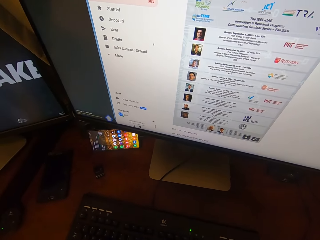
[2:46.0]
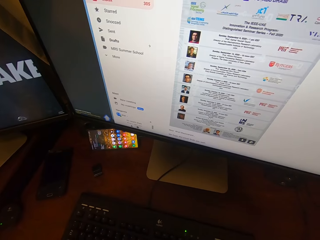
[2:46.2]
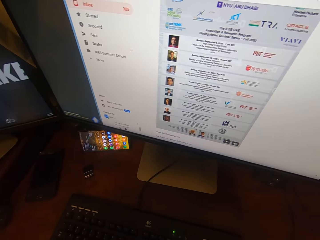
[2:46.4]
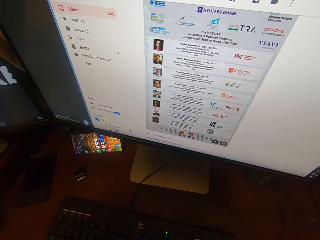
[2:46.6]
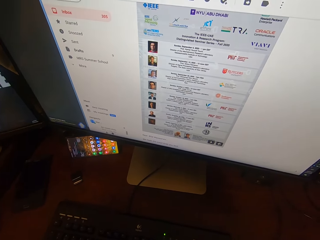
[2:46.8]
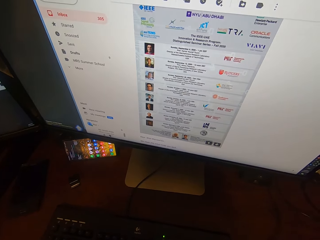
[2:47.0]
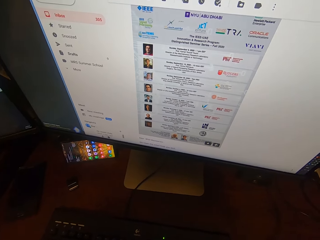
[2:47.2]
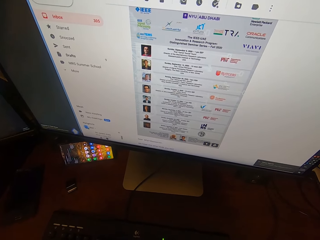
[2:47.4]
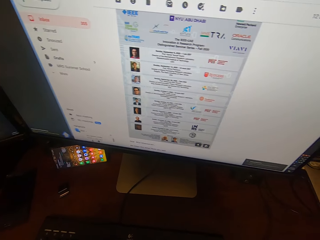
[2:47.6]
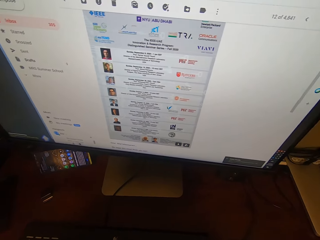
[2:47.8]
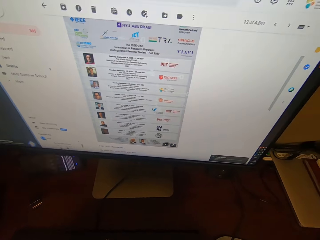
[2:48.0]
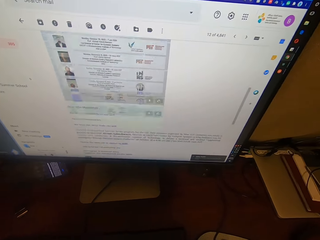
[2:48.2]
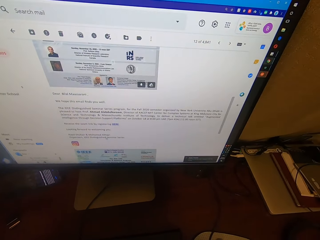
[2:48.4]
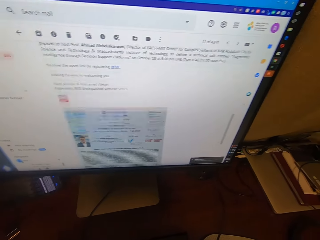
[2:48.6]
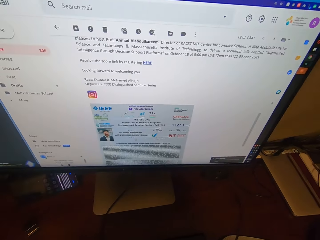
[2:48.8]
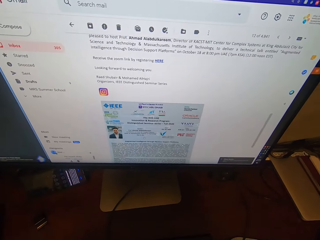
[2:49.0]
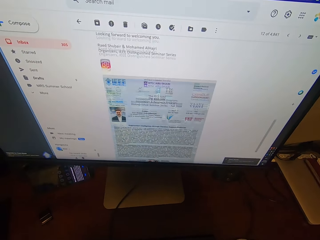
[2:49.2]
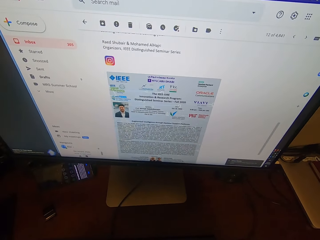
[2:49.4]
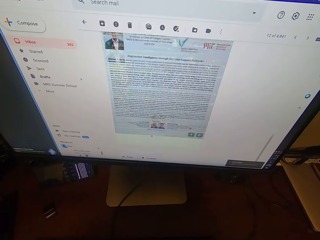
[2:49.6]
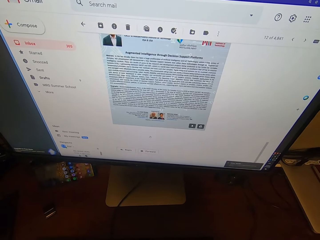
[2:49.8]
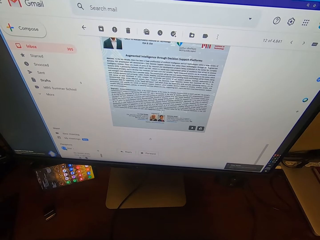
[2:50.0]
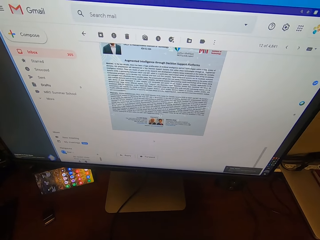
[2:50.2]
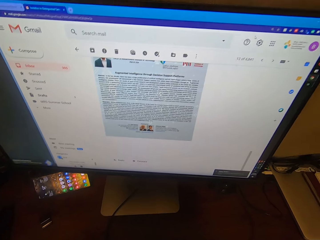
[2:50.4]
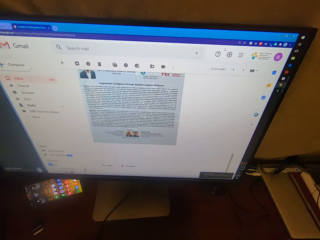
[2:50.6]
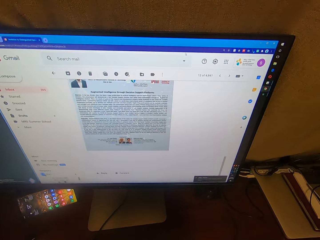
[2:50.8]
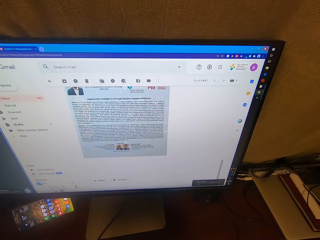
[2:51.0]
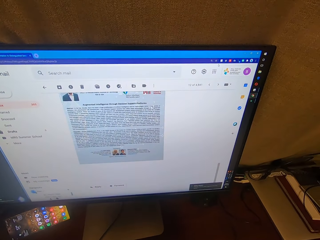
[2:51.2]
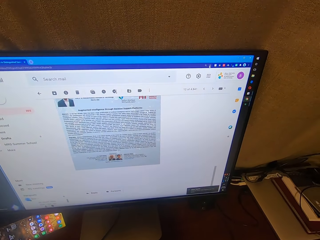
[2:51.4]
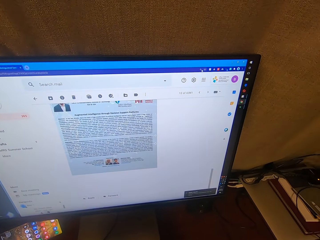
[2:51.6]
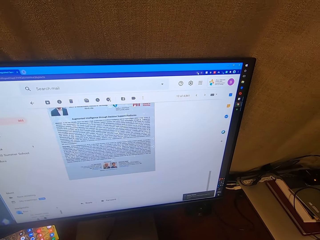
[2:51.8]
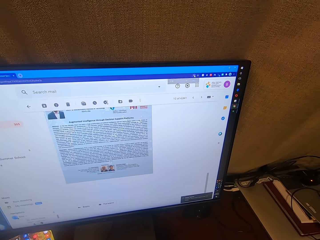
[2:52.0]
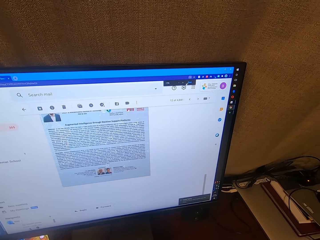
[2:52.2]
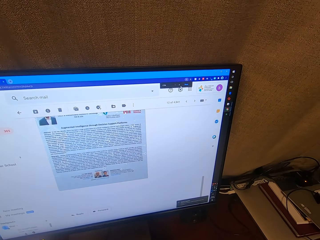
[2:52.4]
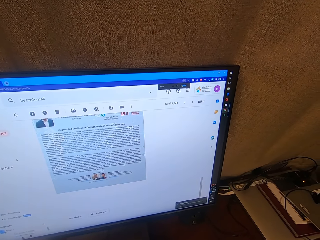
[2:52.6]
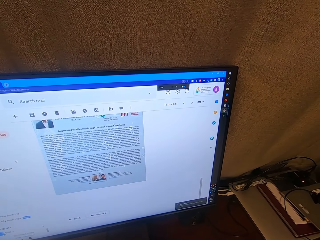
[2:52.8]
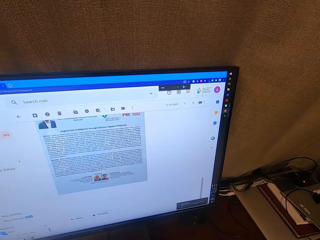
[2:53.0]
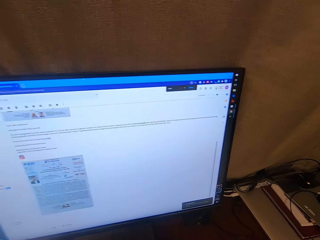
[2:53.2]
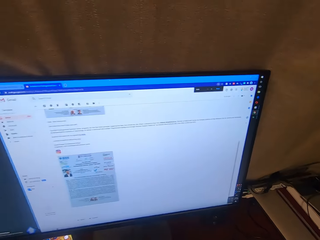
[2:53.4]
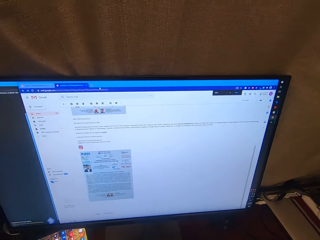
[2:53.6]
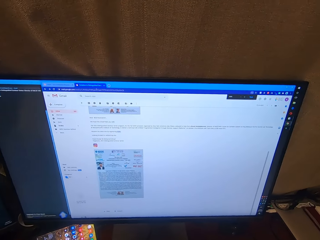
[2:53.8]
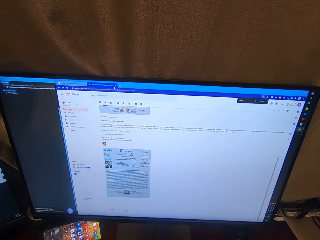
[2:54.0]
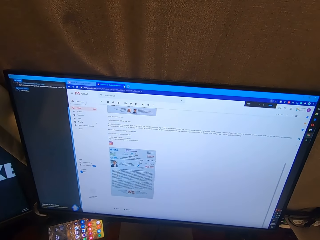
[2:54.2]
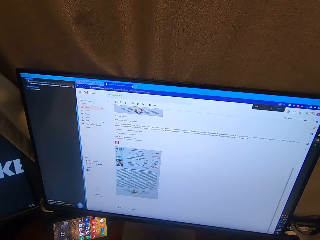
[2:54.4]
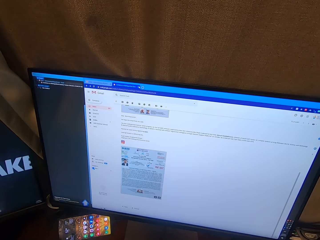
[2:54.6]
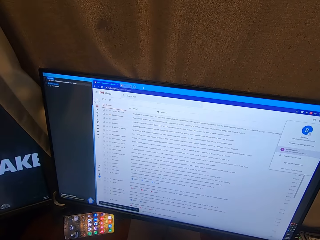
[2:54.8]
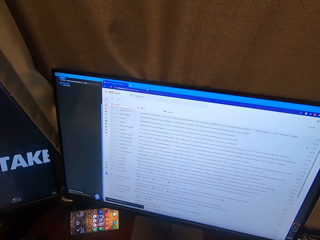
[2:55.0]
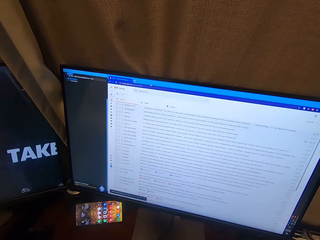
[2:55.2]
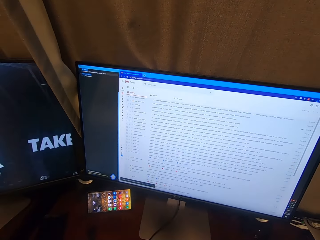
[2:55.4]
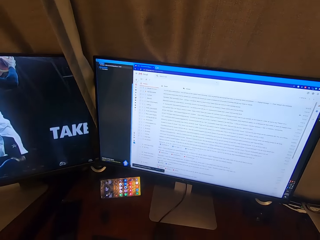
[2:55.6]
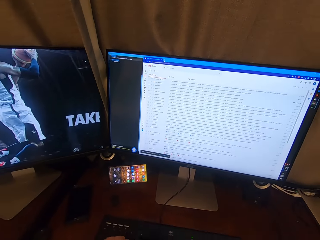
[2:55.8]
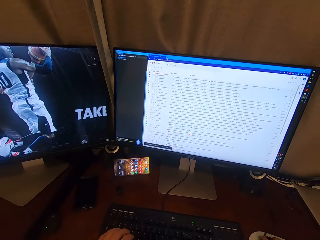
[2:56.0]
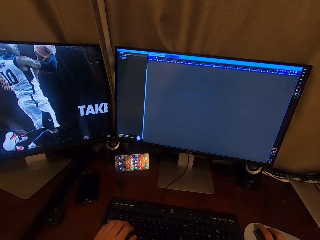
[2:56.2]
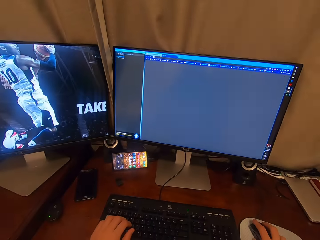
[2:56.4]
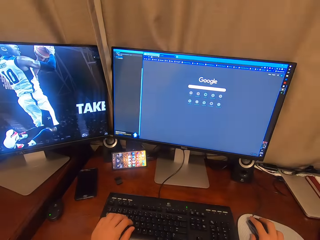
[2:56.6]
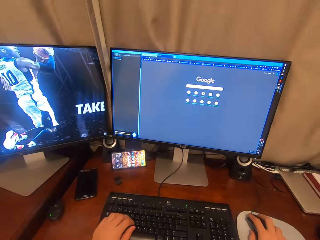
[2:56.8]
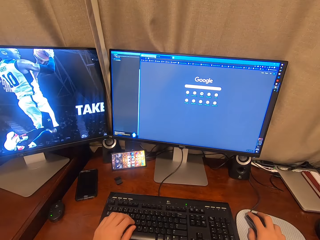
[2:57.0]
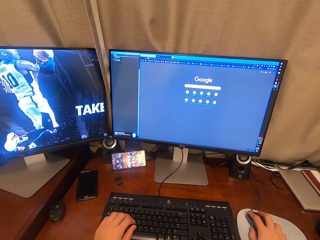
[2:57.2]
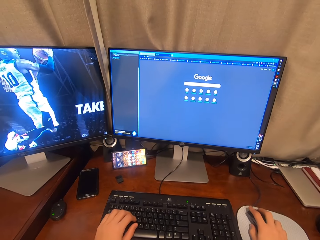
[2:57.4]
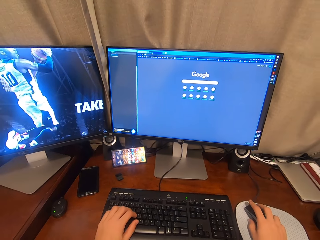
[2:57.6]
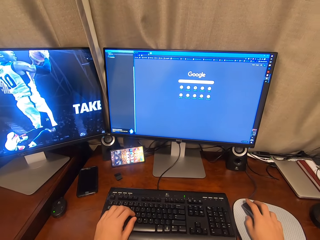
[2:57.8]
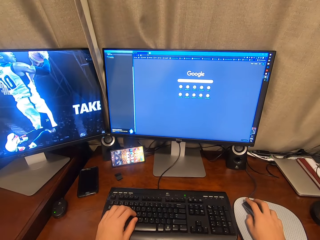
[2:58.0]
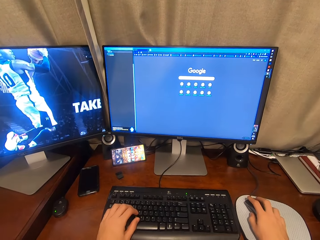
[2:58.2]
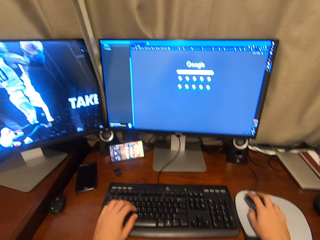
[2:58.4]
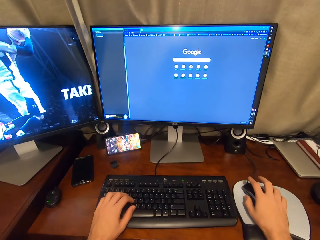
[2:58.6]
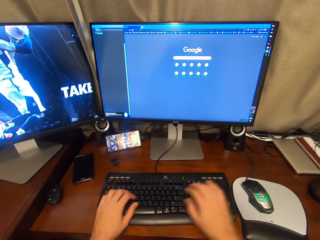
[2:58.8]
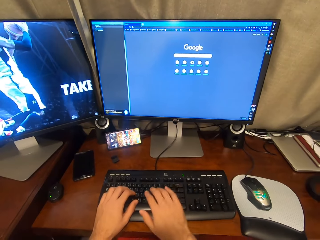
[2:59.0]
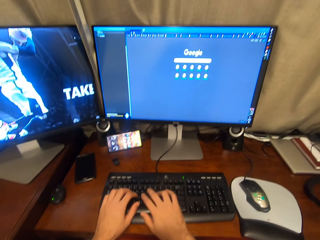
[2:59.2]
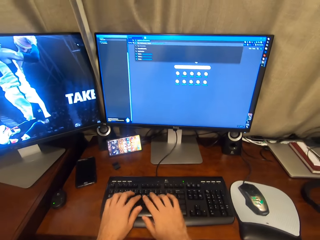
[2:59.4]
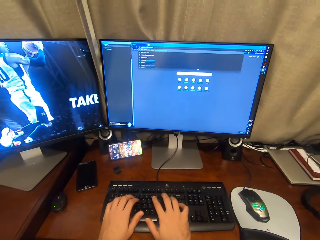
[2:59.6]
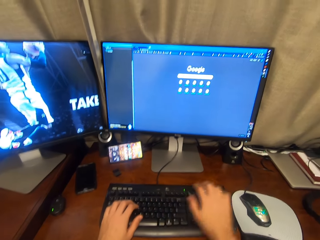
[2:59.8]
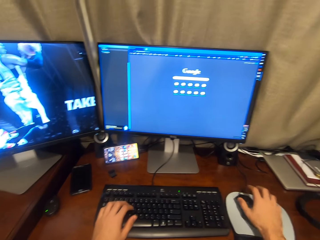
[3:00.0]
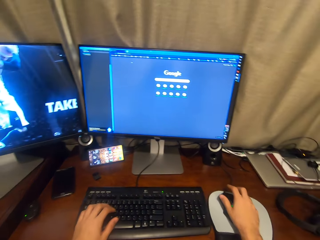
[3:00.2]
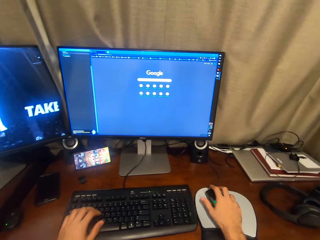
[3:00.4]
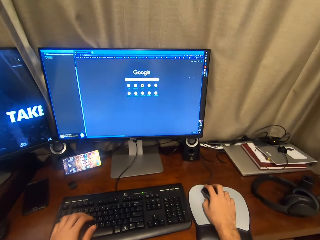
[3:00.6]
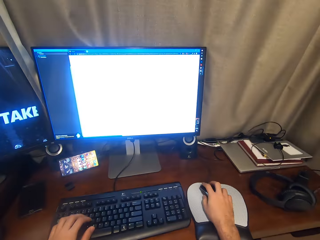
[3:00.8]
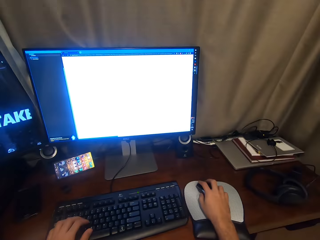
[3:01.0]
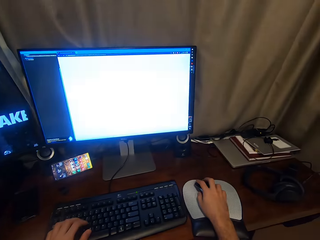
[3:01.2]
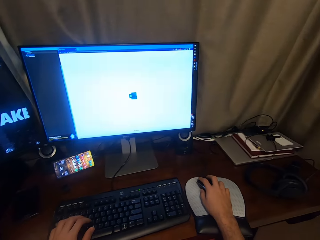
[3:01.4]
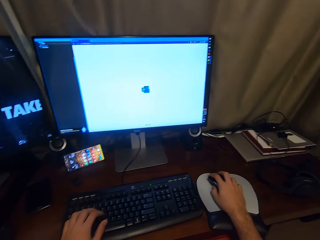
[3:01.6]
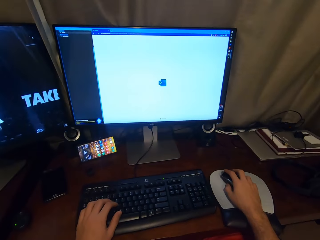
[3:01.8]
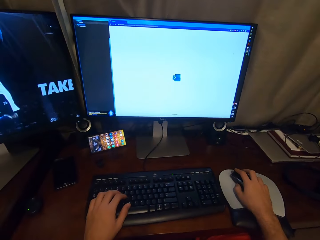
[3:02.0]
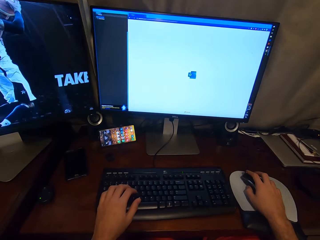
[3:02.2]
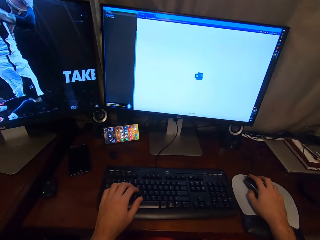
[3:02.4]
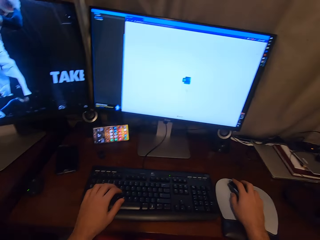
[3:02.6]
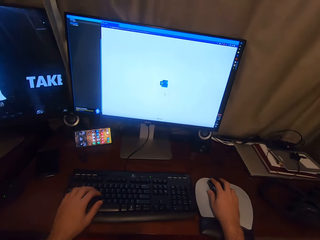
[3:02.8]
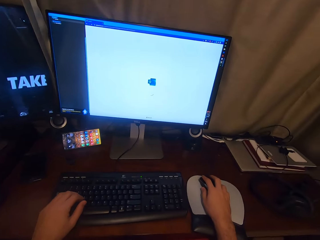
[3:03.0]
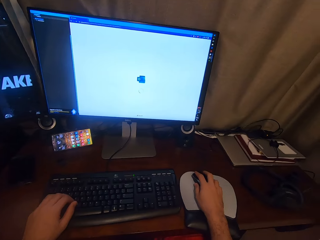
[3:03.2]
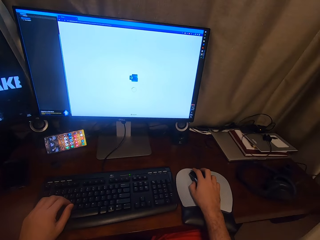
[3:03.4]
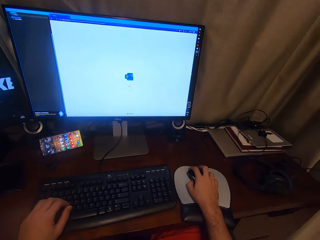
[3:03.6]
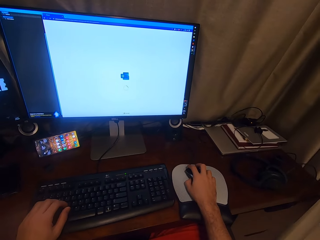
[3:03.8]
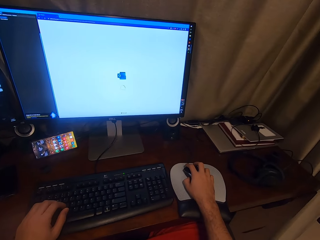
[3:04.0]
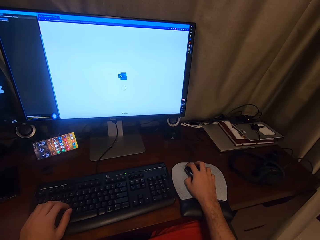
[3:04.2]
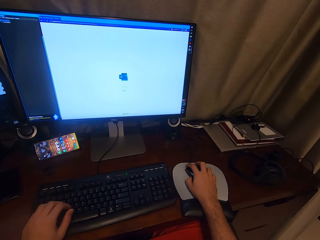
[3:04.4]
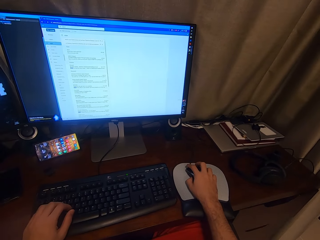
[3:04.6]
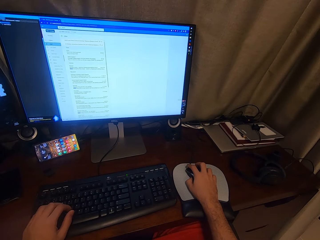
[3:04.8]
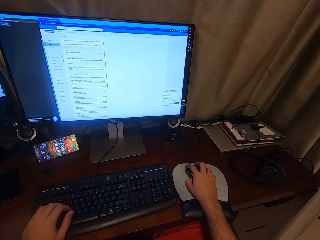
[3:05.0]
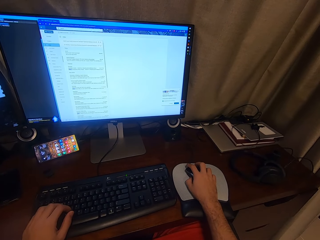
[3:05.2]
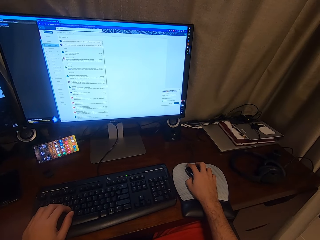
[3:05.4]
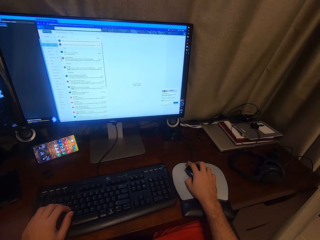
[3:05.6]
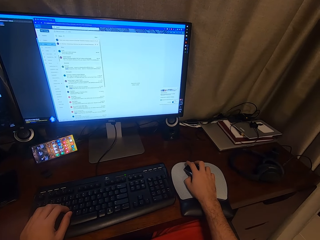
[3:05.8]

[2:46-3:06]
The camera wearer scrolls down. He operates the mouse of the desktop with his right hand. He opens a new tab and closes the new tab. He types on the Google search. He operates the keyboard of the desktop with both hands. He operates the mouse of the desktop with his right hand. He grabs the mouse. He works on the tab.

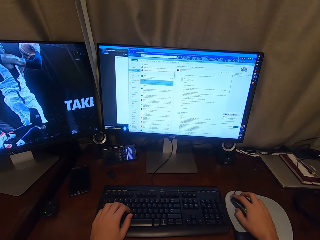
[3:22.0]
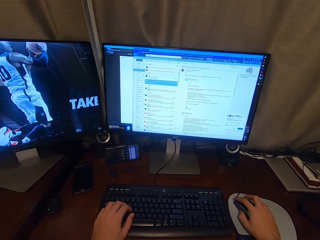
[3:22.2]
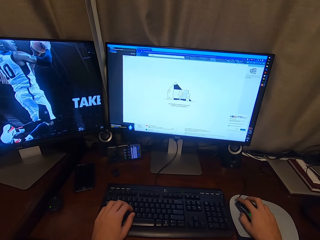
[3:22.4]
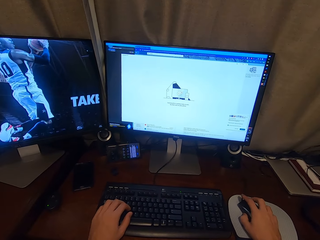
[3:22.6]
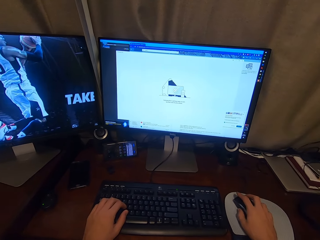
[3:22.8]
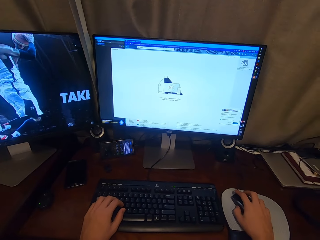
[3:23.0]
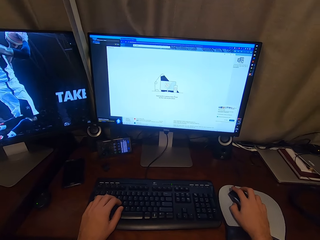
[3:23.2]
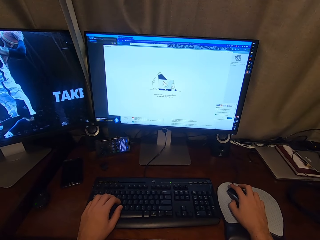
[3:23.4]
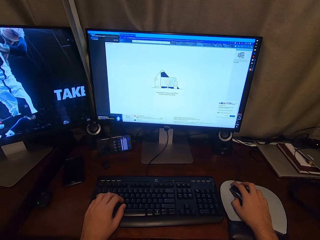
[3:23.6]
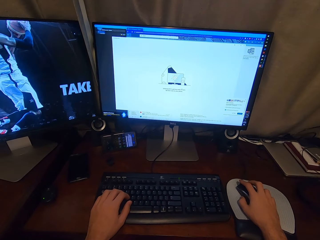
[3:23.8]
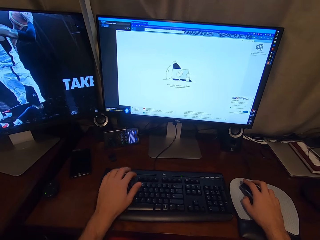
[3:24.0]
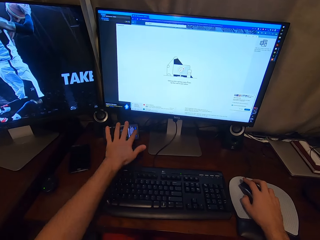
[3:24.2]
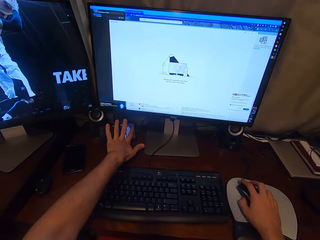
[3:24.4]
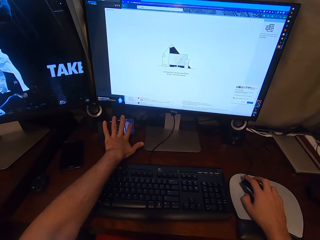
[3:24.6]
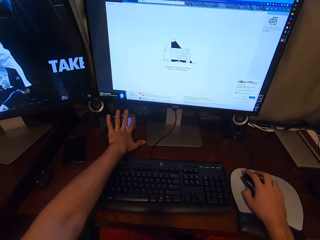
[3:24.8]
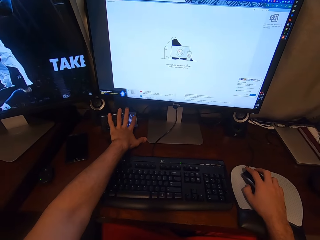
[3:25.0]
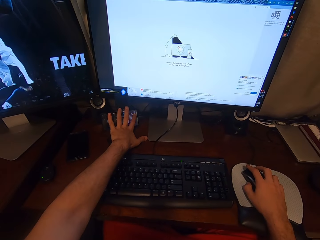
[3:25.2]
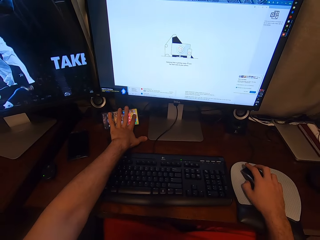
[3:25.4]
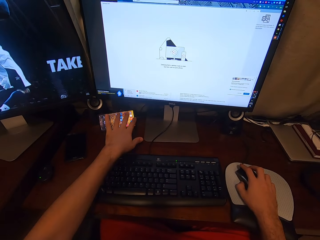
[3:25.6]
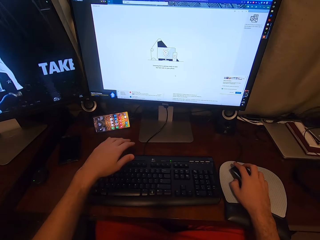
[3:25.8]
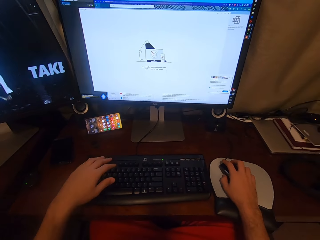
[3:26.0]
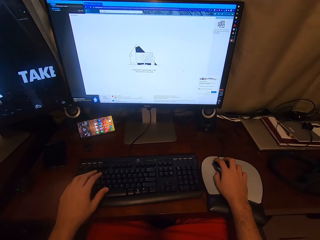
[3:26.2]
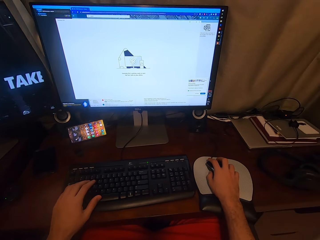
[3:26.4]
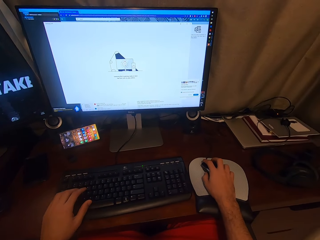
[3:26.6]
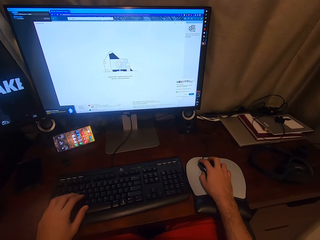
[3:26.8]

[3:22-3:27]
The camera wearer touches the phone. He operates his phone with his left hand. He operates the mouse of the desktop with his right hand.
